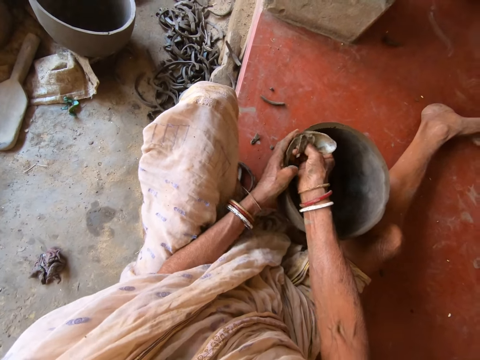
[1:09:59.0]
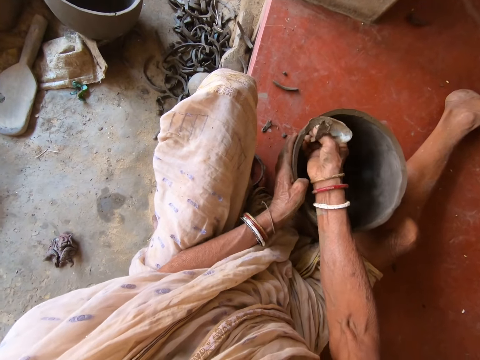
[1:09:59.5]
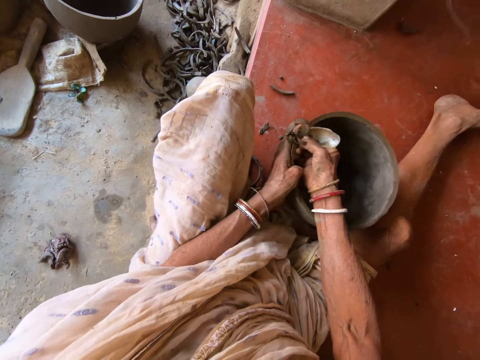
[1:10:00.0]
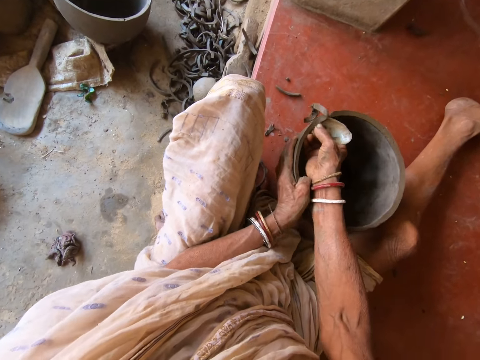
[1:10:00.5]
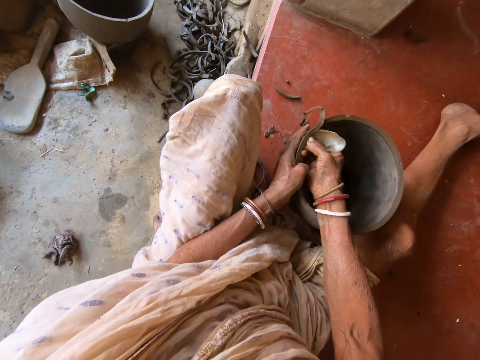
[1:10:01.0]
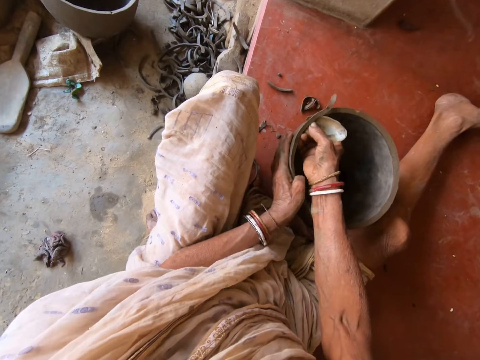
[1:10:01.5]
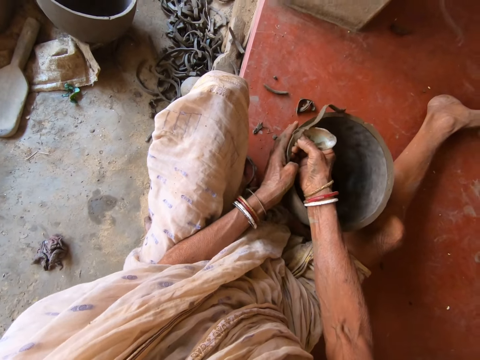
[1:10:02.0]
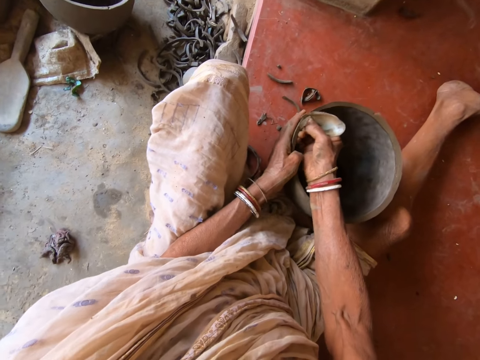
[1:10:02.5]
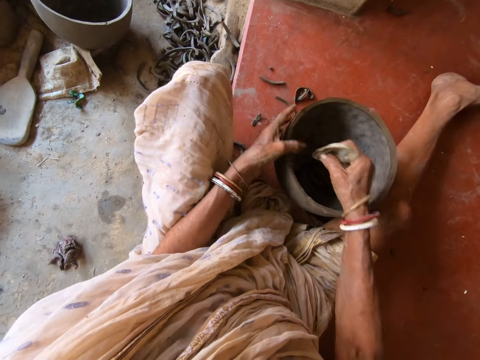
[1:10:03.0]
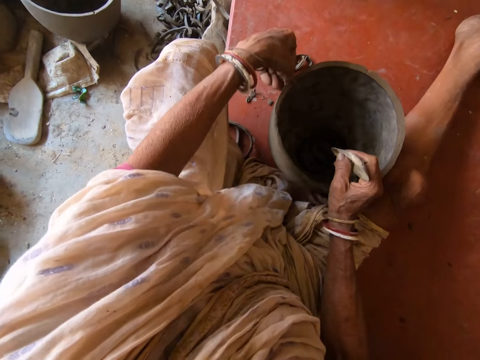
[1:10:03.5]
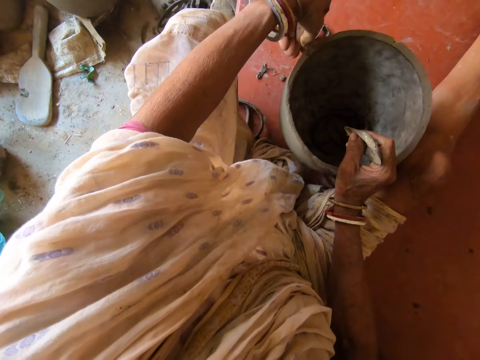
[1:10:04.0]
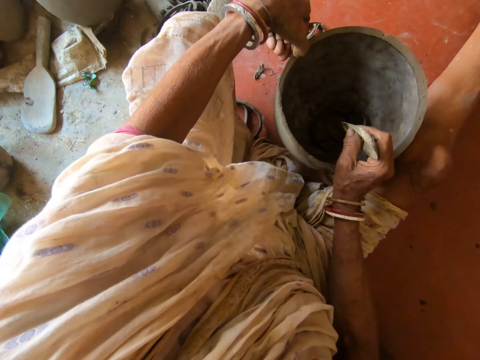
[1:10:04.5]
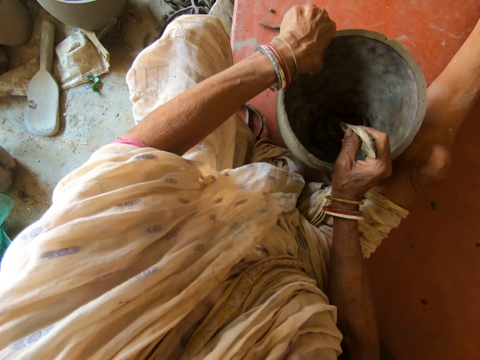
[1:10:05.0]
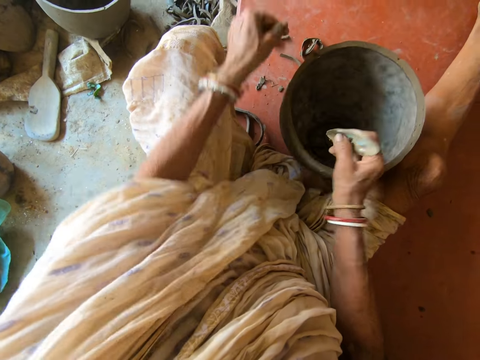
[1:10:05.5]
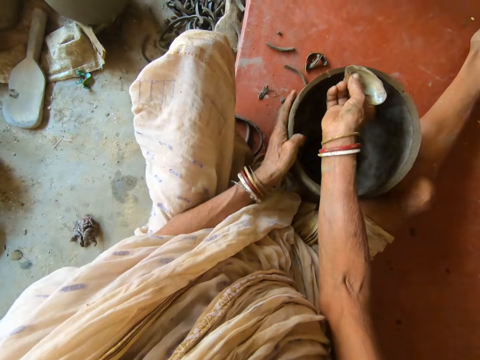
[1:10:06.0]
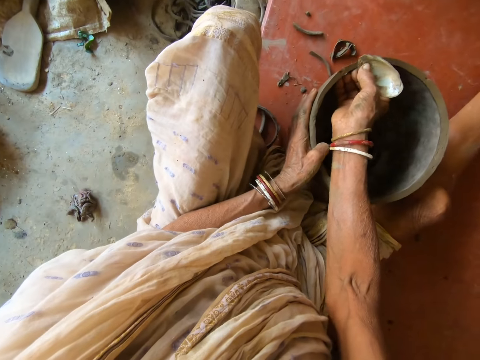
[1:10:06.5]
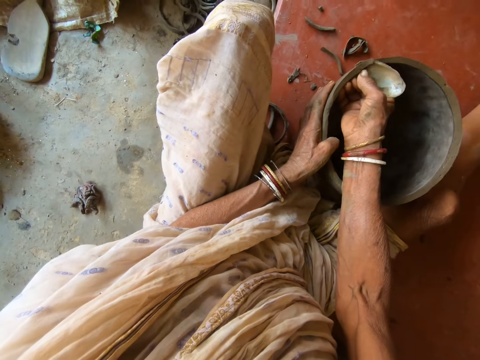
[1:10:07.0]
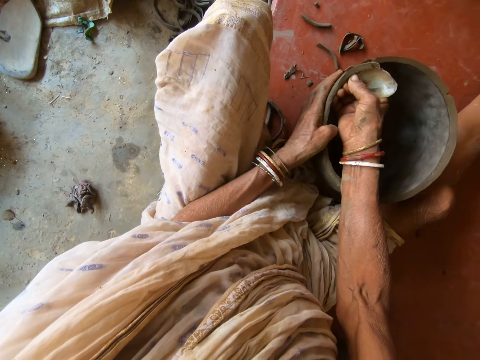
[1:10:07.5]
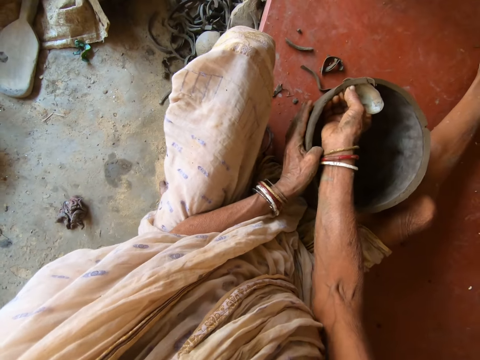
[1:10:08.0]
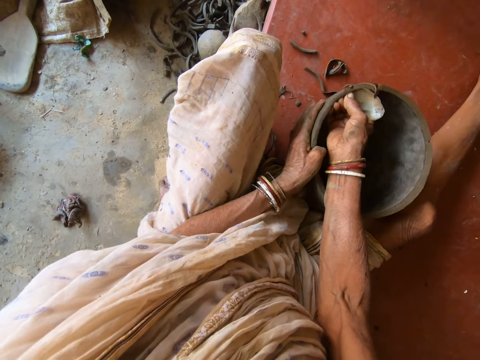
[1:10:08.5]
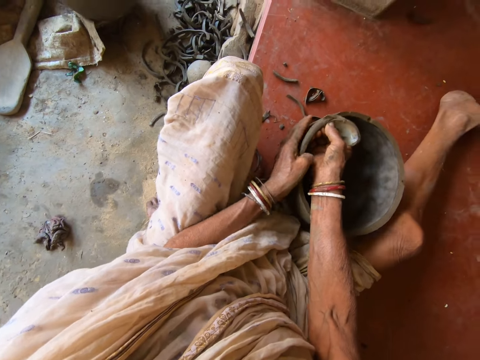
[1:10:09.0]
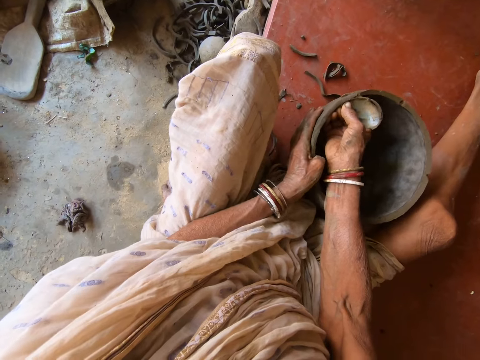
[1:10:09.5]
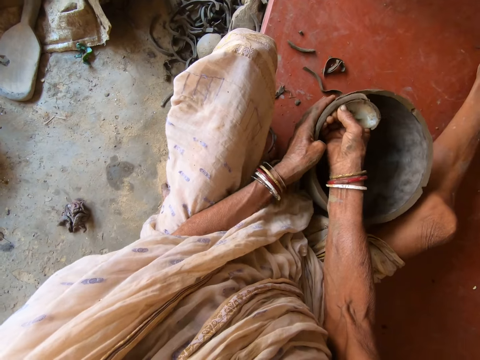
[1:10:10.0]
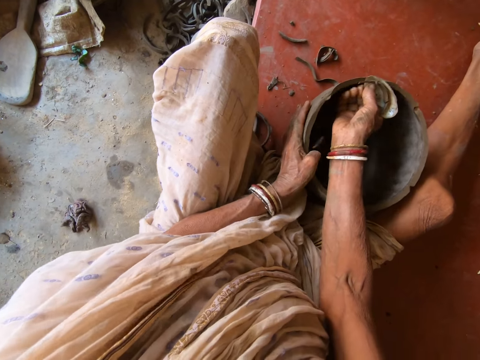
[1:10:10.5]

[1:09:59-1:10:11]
The camera wearer picks up a crumb of clay with her left hand from the clay pot. She pinches the clay pot with her left hand. She disposes of the crumb of clay with her left hand. She holds the lip of the clay pot with her left hand. She trims the lip of the clay pot with the metal rib in her right hand.

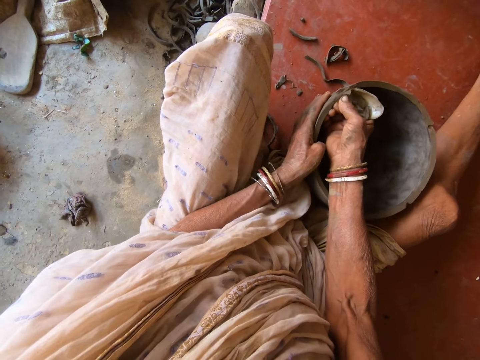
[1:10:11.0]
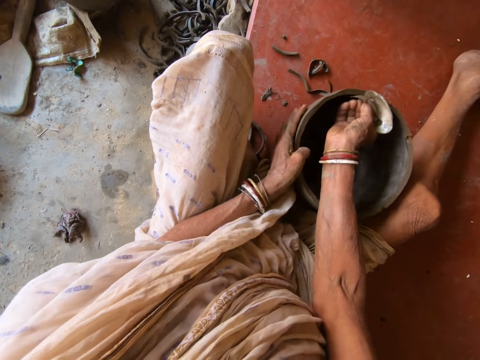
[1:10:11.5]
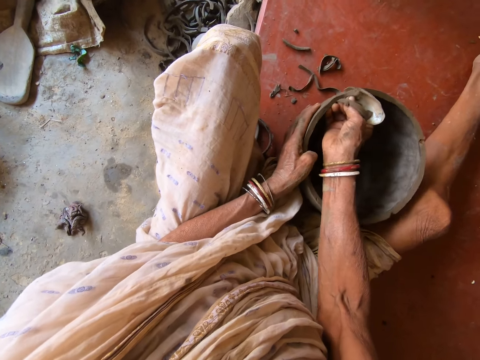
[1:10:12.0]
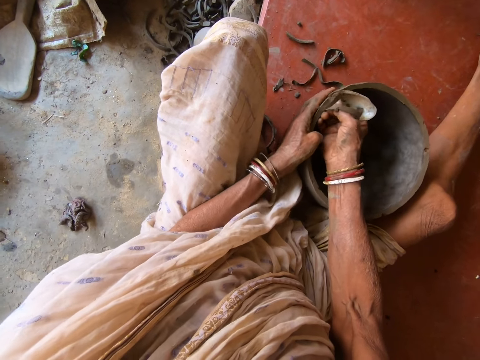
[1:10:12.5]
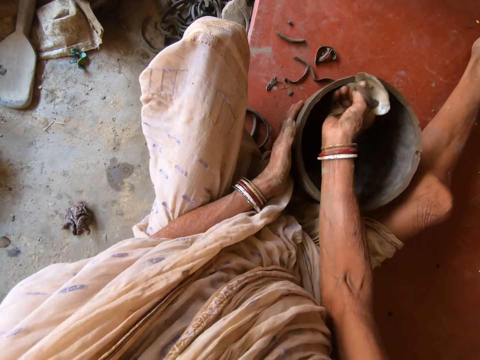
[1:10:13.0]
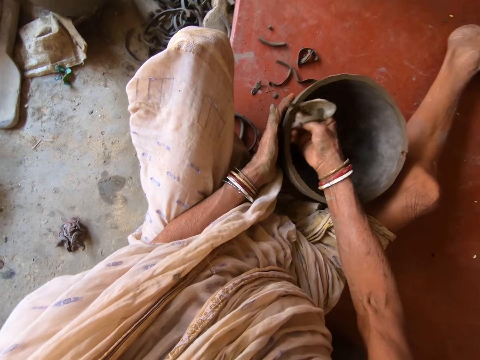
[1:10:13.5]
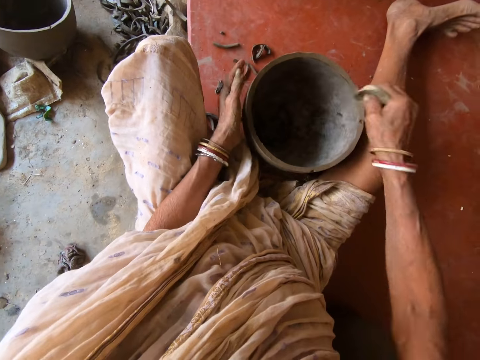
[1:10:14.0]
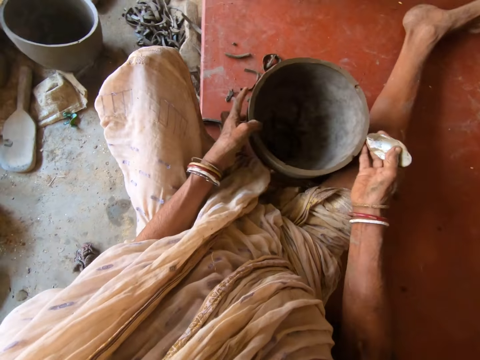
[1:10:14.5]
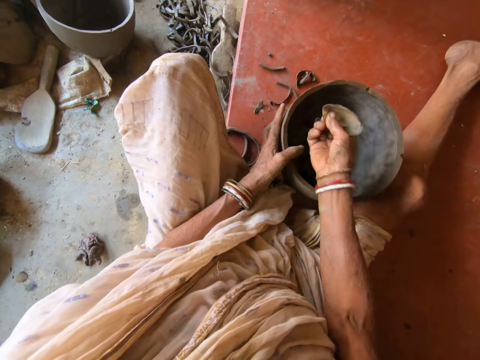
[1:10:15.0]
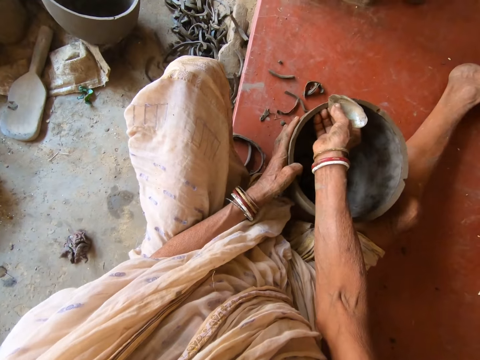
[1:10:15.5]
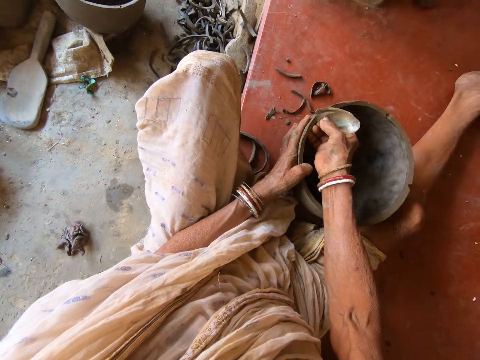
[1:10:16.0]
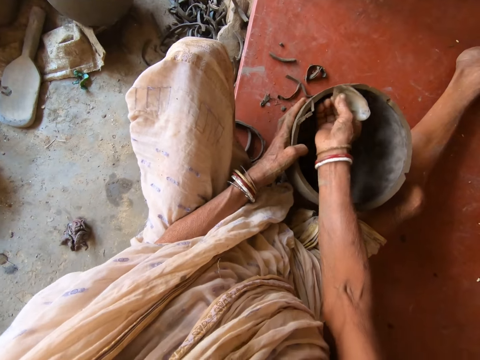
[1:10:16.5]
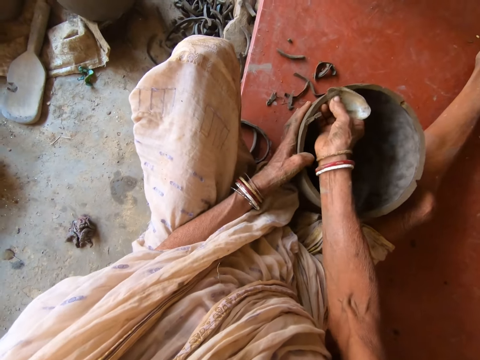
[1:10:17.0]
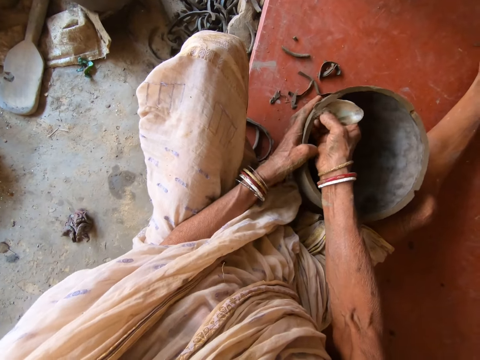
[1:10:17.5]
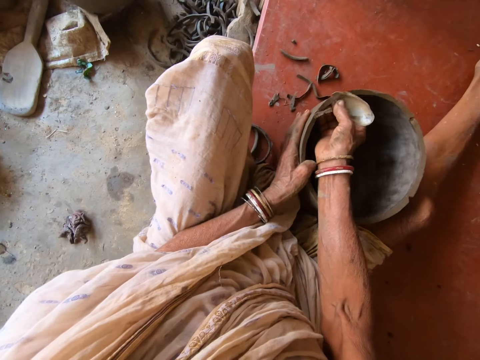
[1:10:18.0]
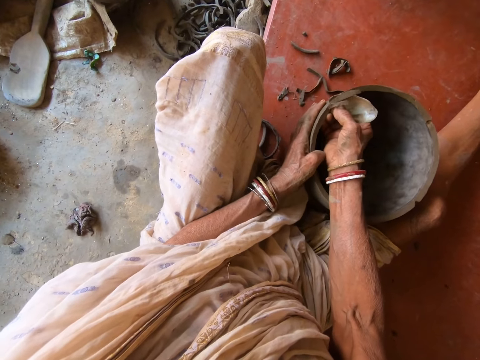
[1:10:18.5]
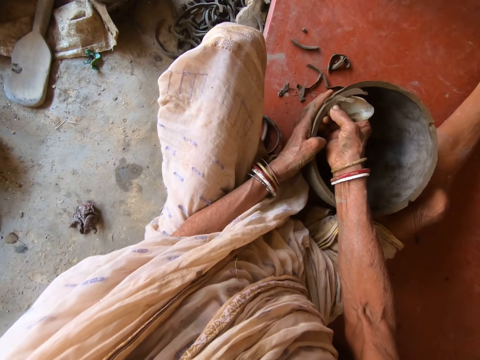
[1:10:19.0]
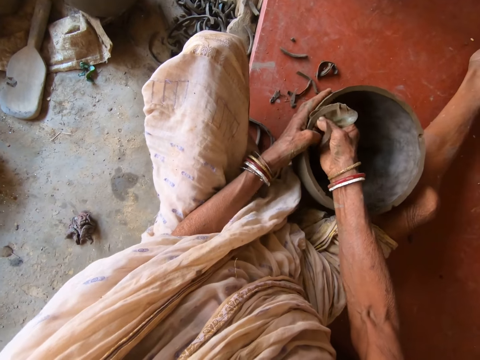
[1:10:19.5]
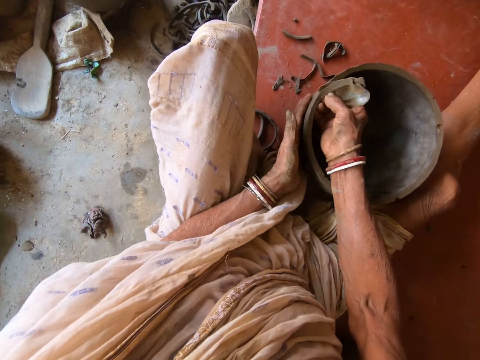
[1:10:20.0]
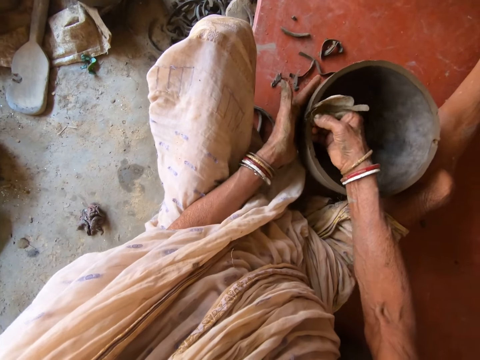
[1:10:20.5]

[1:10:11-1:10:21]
The camera wearer drops the clay in the clay pot. She turns the clay pot with her hands. She holds the lip of the clay pot with her left hand. She trims the lip of the clay pot with the metal rib in her right hand.

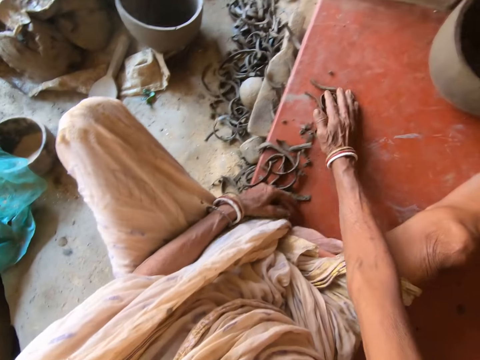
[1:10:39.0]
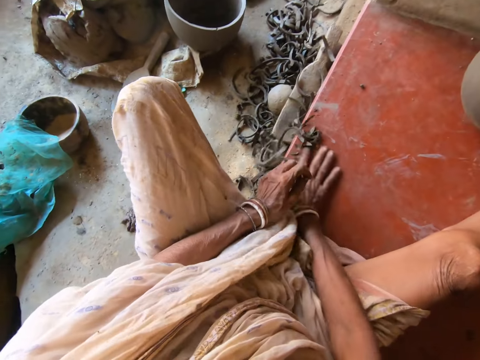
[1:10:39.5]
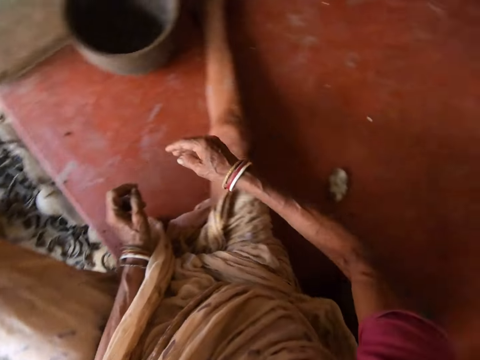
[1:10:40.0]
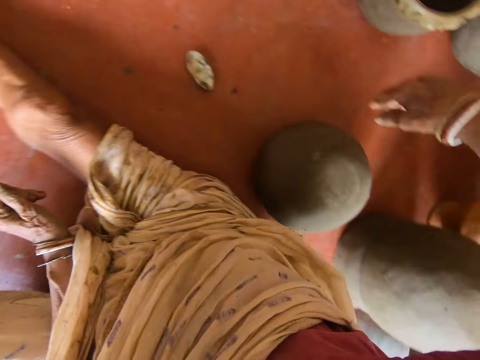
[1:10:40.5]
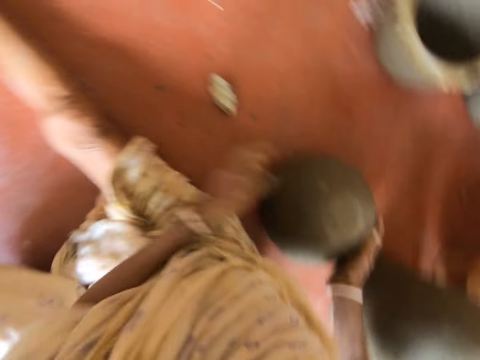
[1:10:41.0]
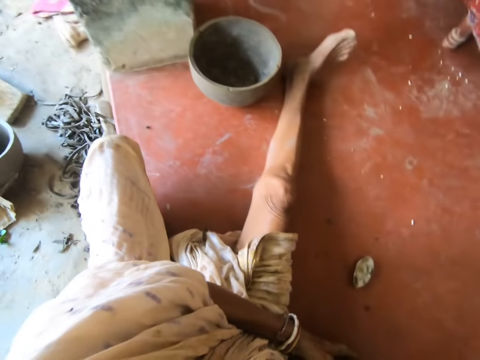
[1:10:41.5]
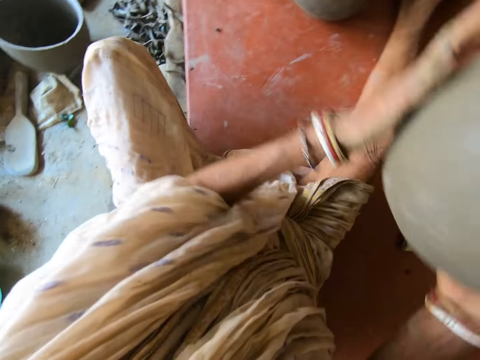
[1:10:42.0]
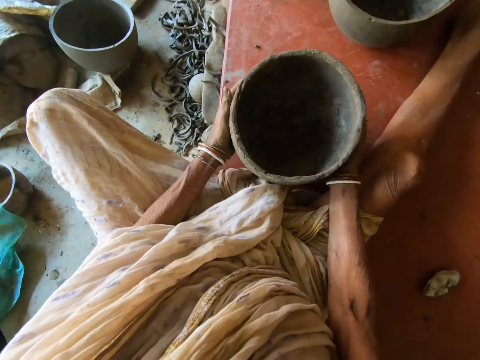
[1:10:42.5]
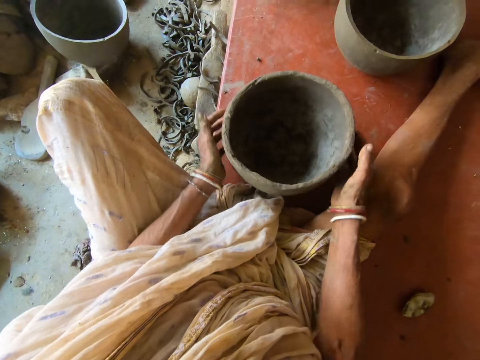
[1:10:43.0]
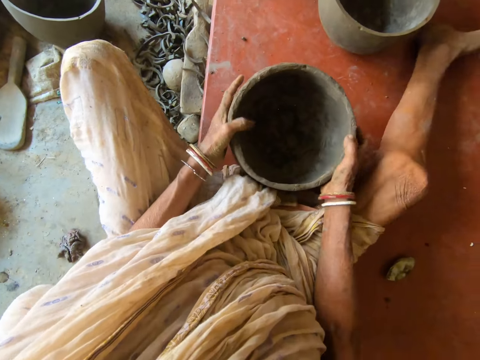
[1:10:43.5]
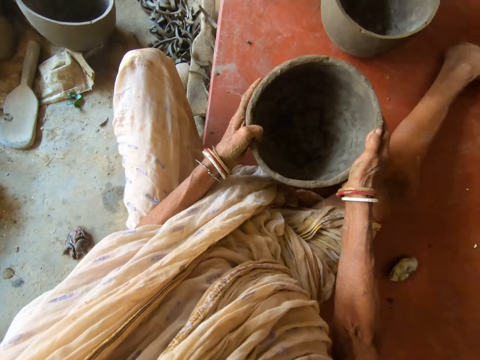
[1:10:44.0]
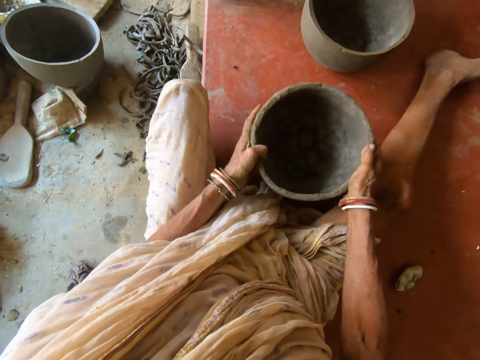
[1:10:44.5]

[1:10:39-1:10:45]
The camera wearer clears off the crumbs of clay on the platform to the floor with her hands. She lifts a clay pot from the platform with her hands. She places the clay pot on the platform with her hands. She rotates the clay pot on the platform with her hands. She hits the clay pot on the platform with her hands.
